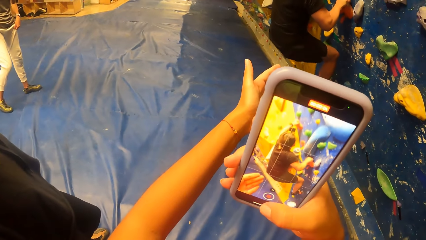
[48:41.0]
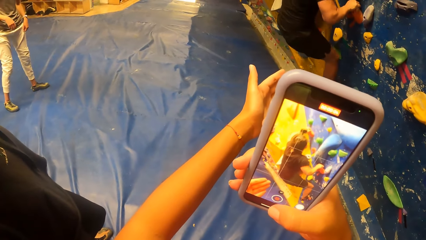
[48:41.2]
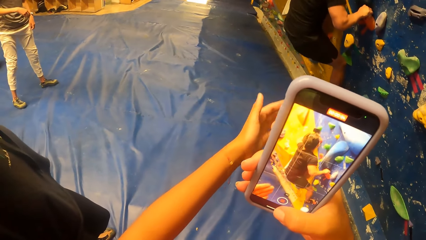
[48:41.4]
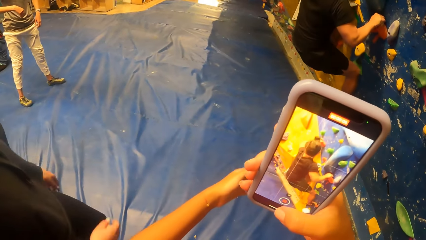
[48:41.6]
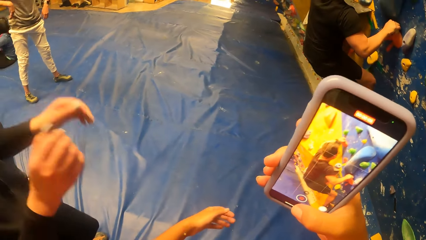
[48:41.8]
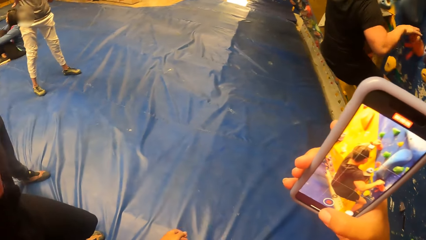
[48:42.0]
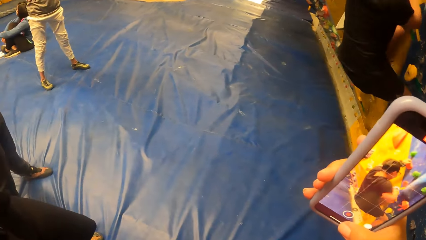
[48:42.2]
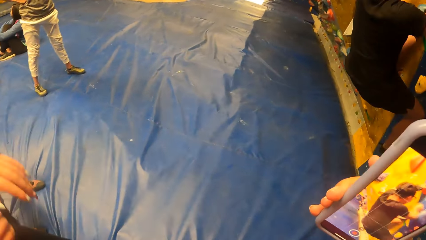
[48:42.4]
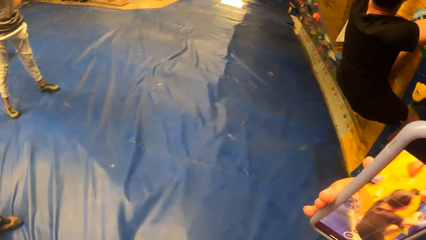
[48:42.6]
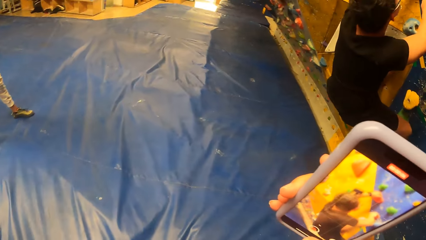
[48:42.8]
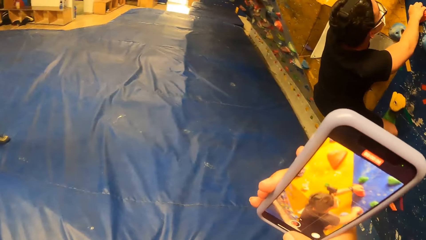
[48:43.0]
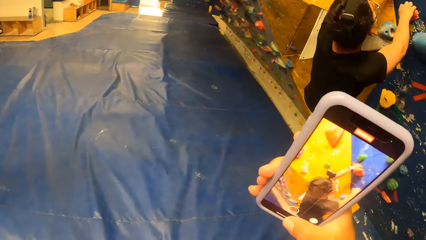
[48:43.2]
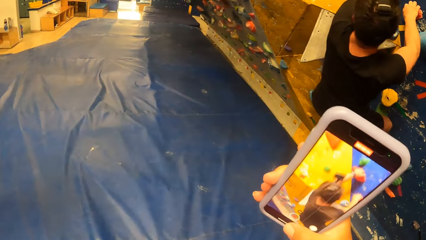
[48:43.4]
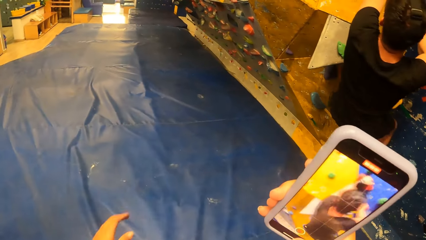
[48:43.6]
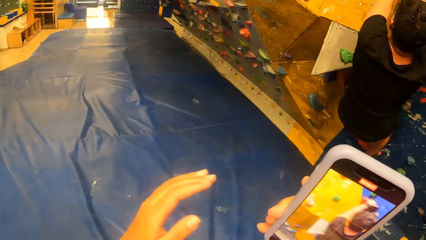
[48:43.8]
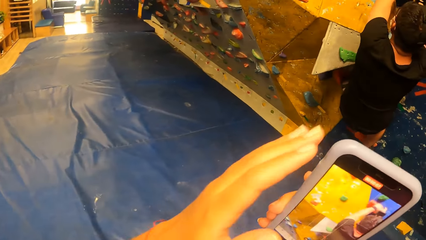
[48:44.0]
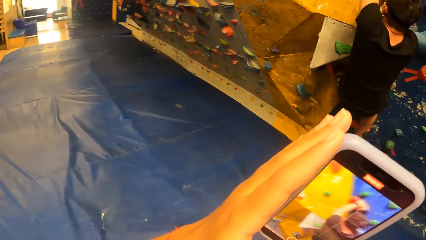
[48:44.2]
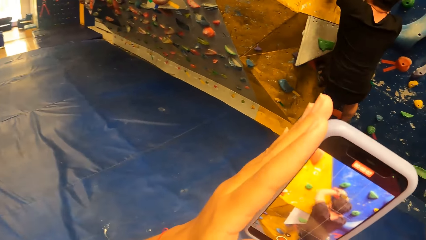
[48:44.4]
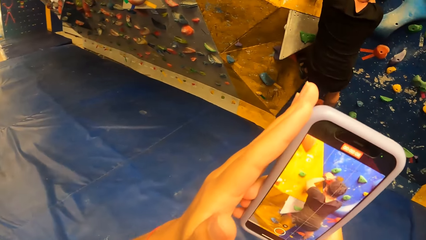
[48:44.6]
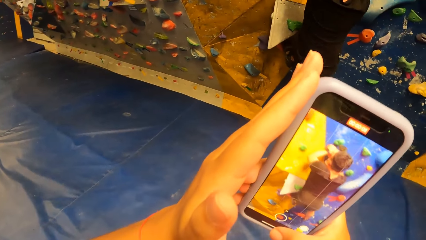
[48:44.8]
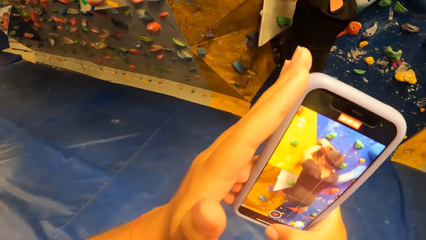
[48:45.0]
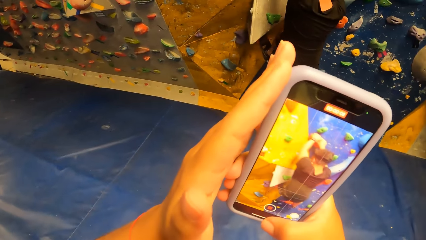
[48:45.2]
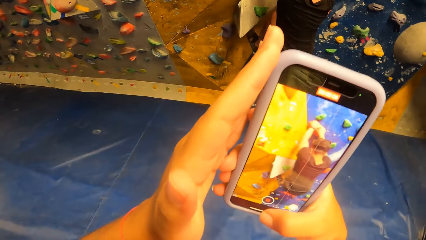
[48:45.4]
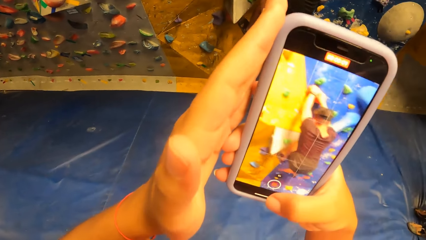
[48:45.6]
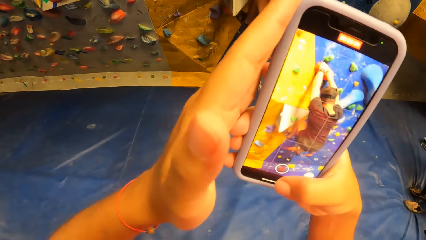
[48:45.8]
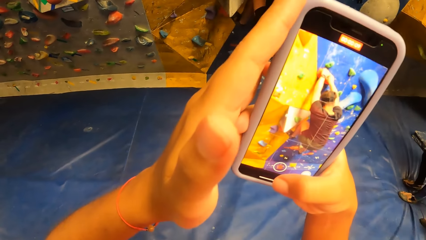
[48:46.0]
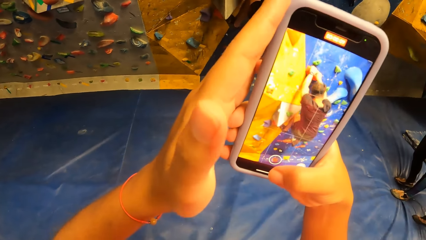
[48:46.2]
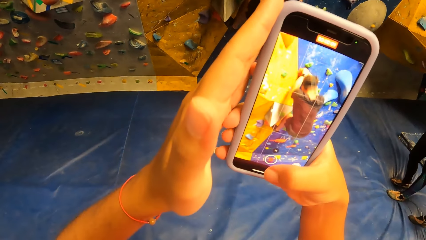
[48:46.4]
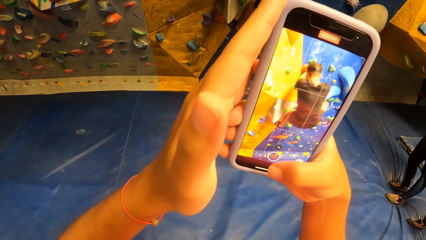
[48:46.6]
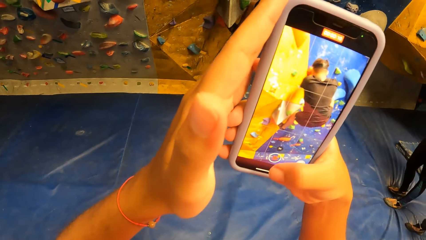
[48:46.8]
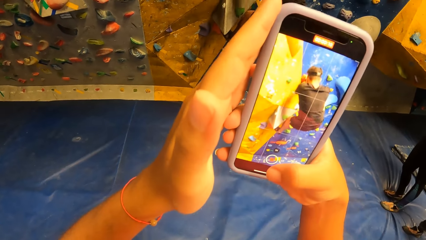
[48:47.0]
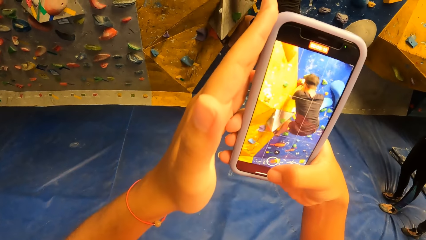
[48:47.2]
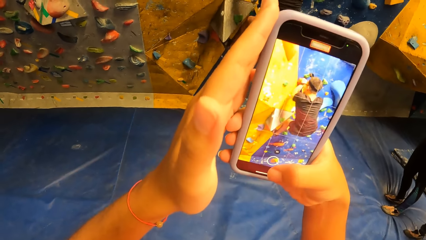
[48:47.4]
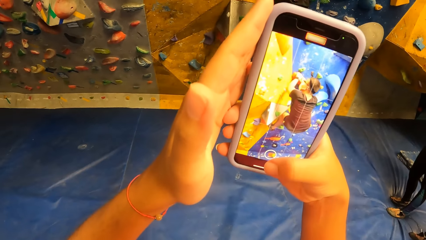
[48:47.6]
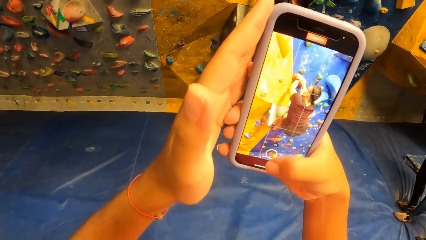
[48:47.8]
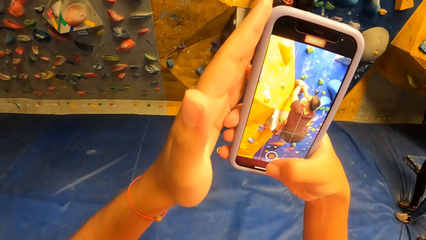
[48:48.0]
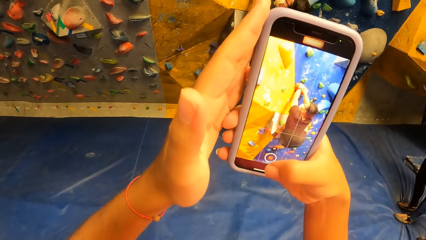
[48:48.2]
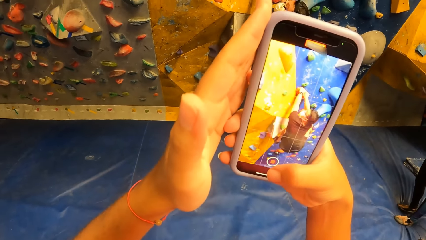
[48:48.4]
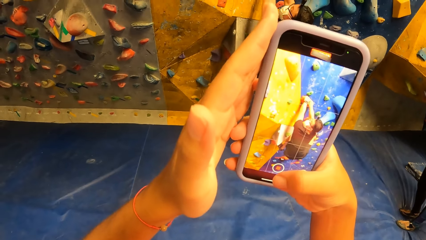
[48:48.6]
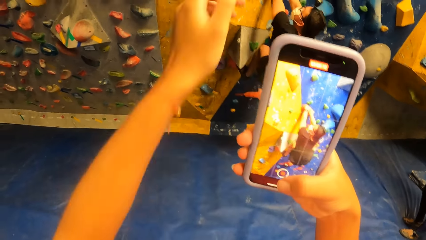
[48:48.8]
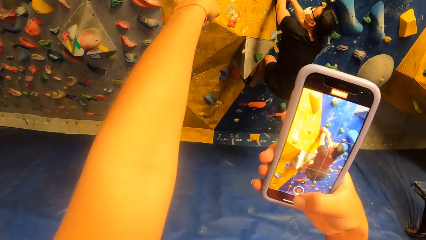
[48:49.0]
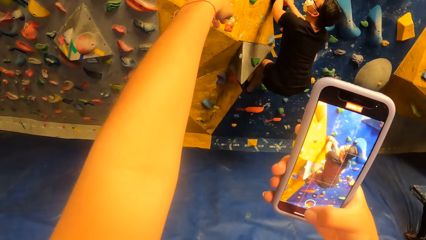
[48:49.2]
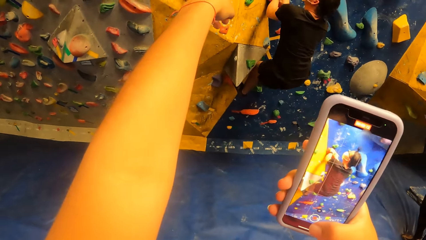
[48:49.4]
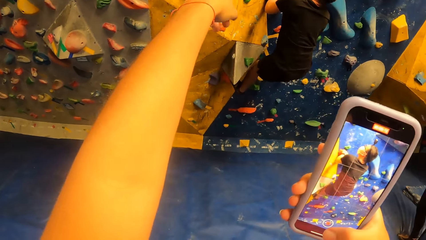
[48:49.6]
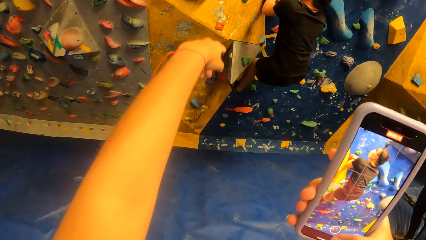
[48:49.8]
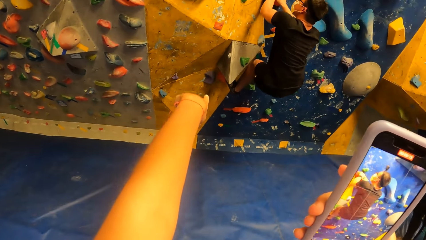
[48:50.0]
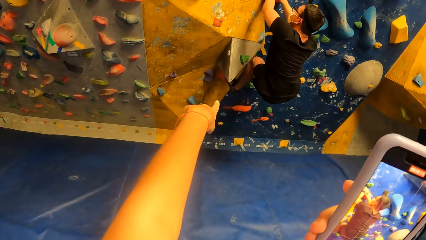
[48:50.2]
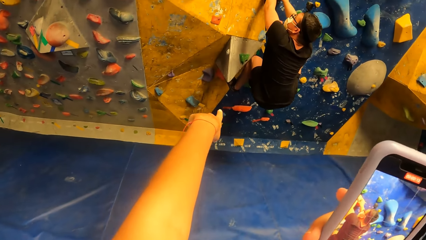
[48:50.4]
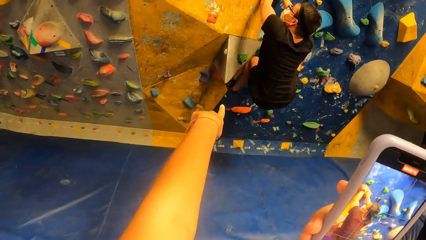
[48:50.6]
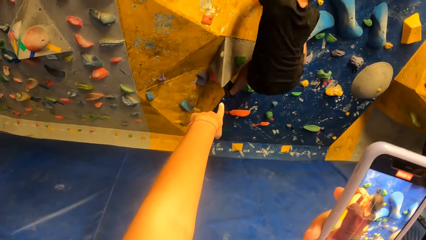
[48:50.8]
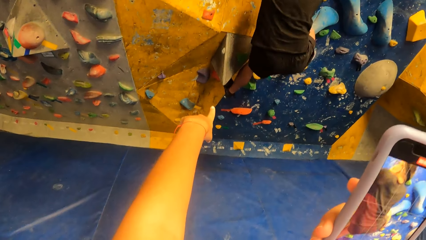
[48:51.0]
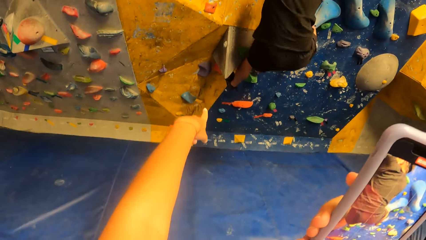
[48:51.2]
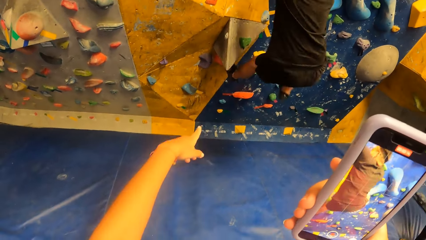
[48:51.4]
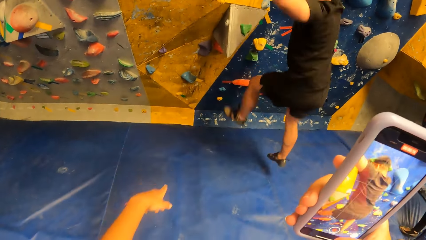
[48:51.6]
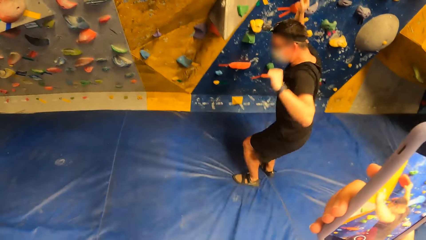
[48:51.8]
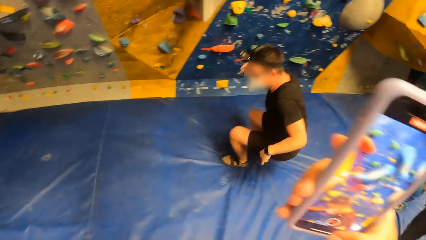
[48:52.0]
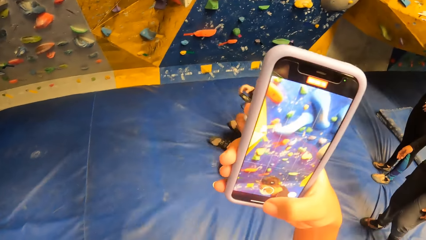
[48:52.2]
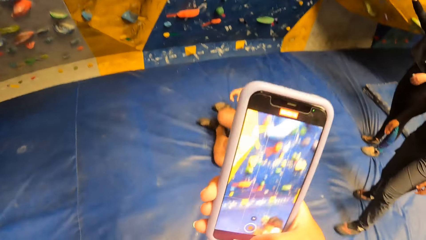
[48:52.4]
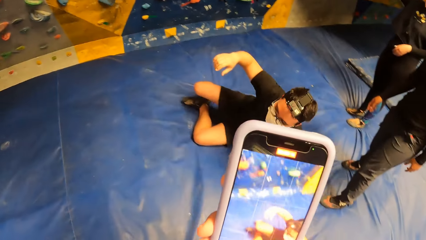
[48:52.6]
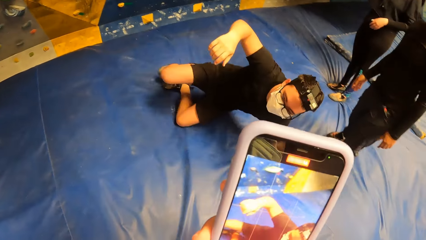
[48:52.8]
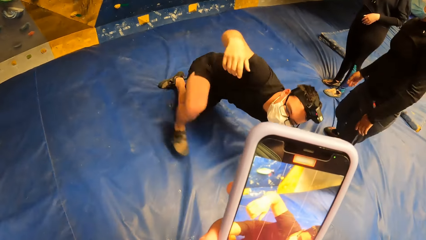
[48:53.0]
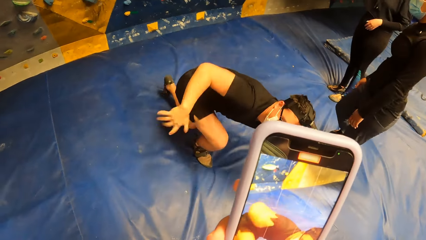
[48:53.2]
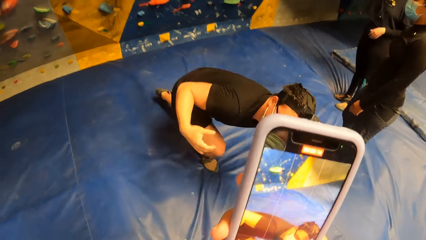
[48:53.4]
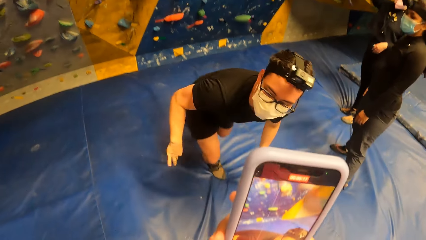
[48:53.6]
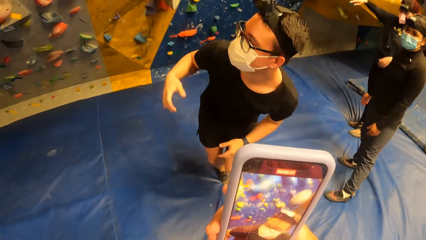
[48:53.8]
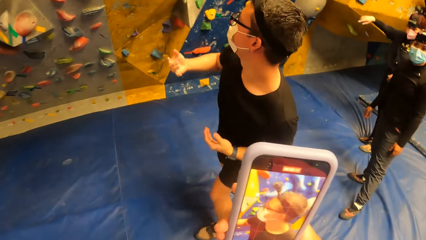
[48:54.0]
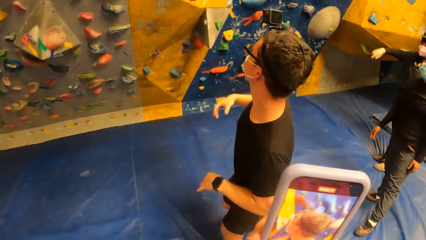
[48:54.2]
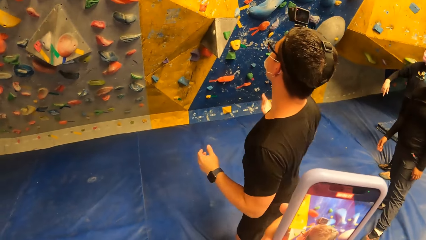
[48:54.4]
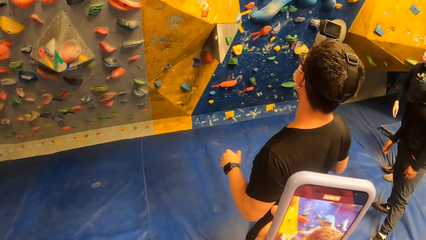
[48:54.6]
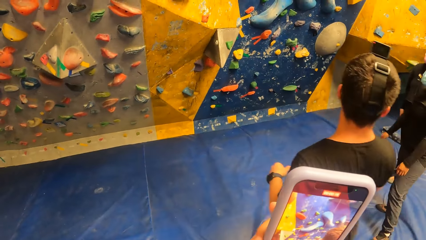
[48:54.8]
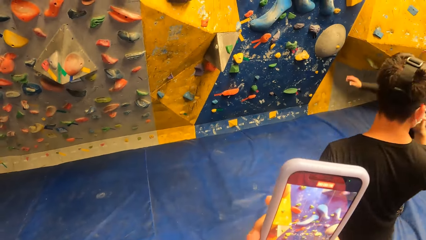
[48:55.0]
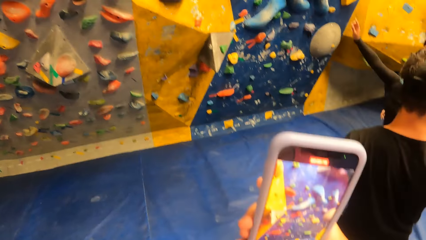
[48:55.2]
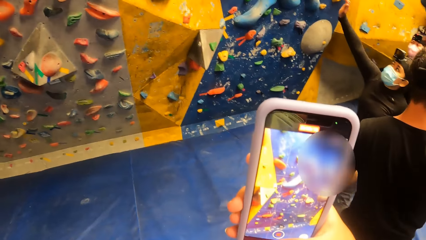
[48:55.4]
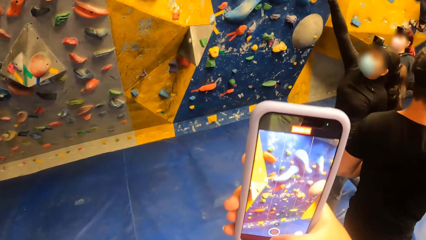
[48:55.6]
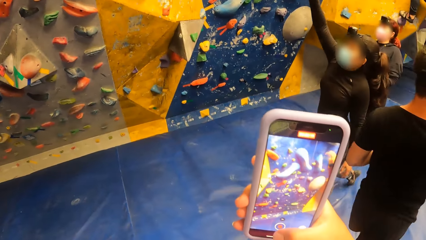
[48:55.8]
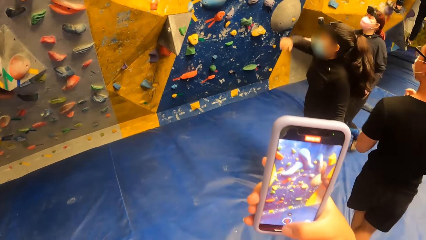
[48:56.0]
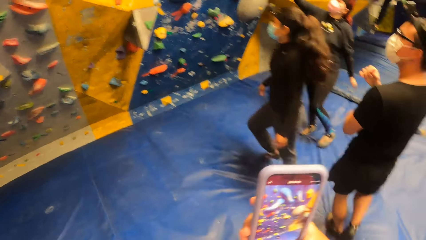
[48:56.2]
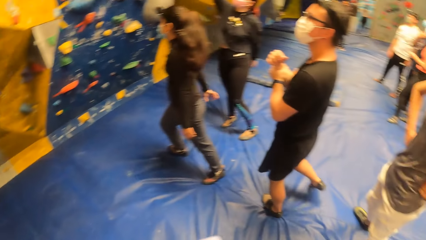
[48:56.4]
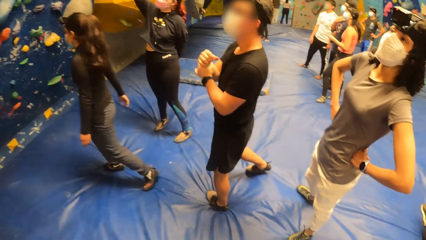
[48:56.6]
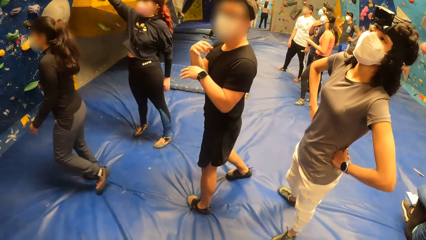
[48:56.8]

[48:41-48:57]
The man comes down from the bouldering wall.
